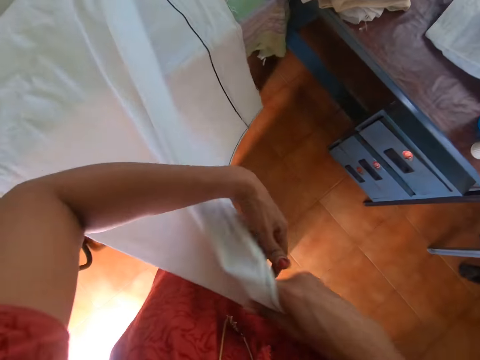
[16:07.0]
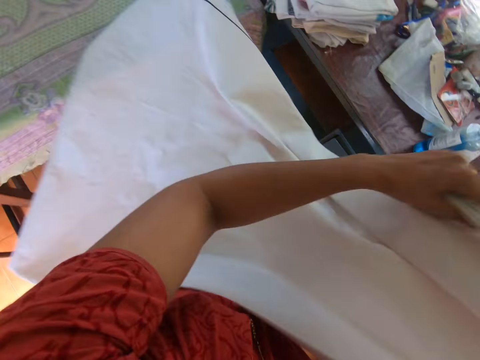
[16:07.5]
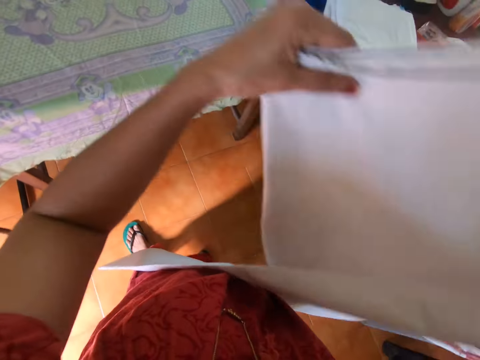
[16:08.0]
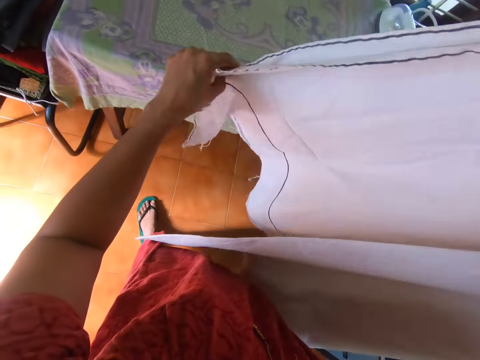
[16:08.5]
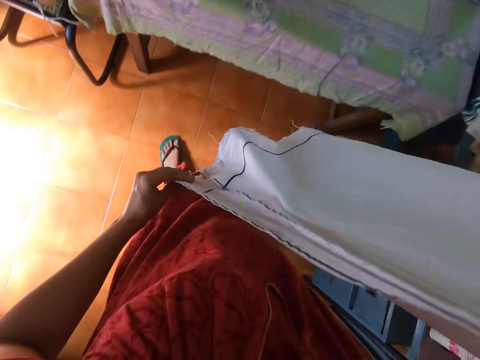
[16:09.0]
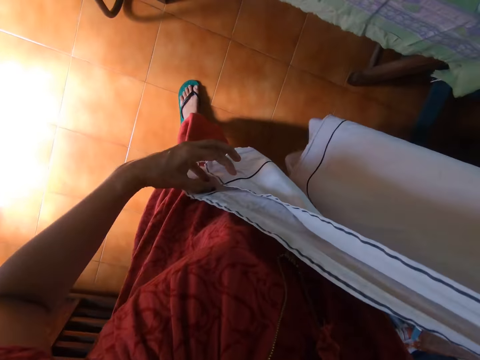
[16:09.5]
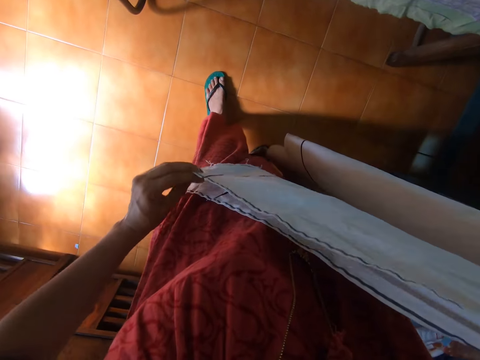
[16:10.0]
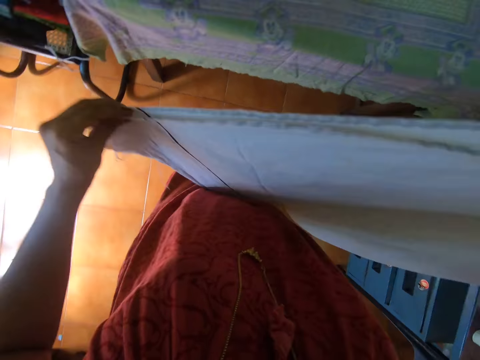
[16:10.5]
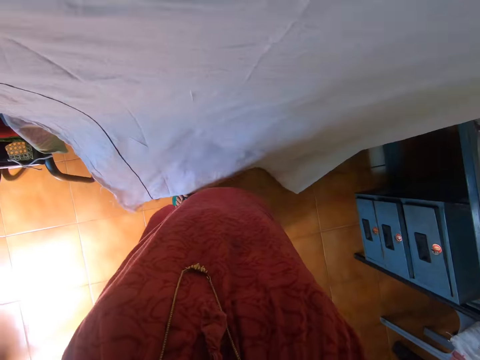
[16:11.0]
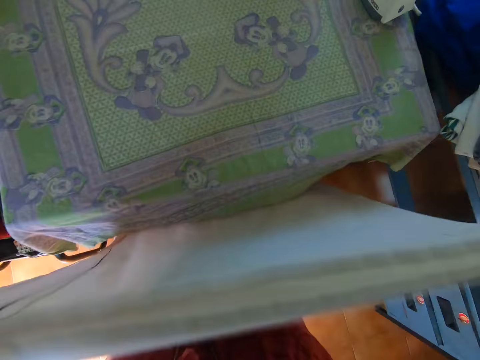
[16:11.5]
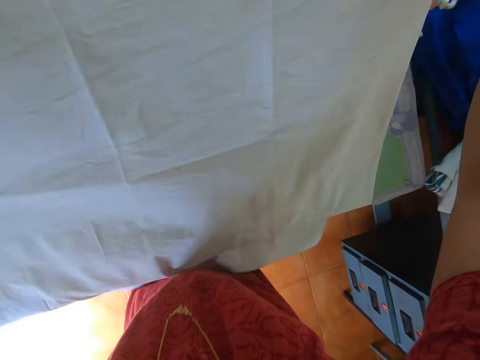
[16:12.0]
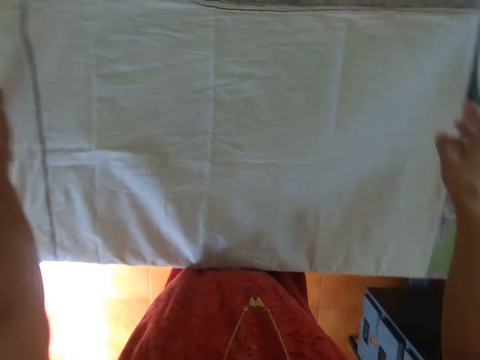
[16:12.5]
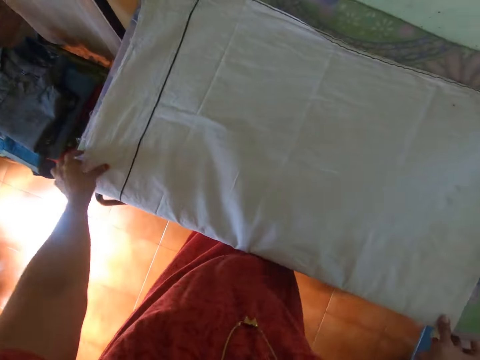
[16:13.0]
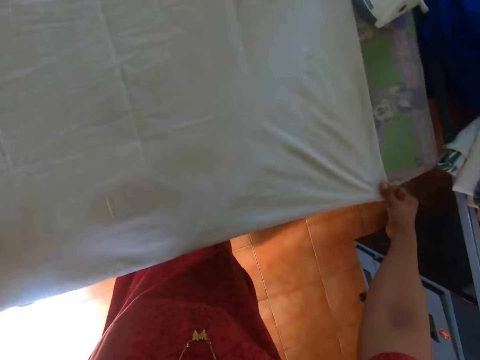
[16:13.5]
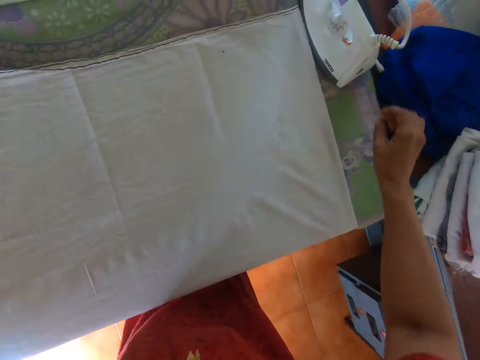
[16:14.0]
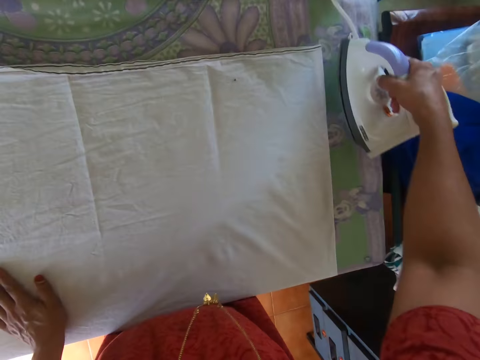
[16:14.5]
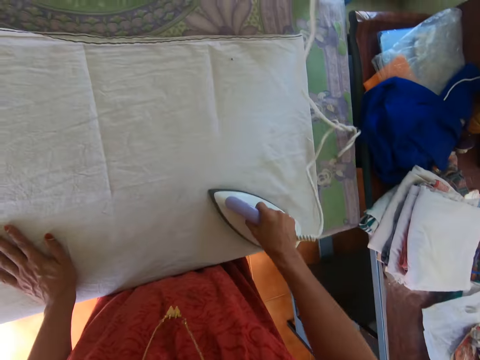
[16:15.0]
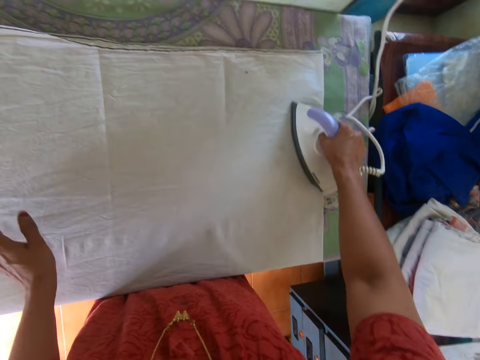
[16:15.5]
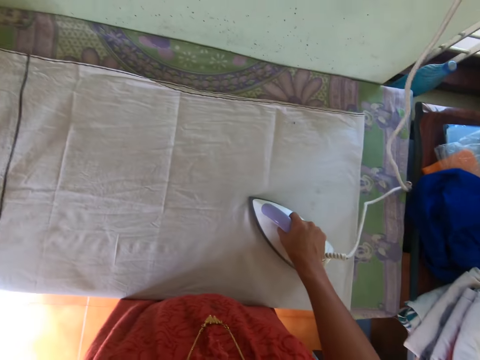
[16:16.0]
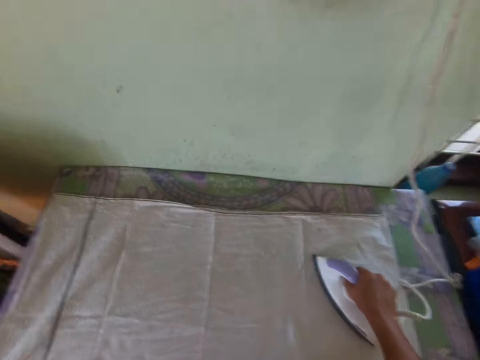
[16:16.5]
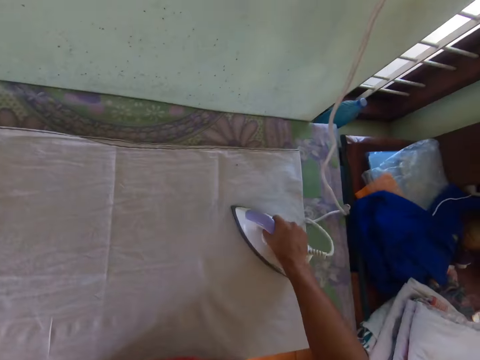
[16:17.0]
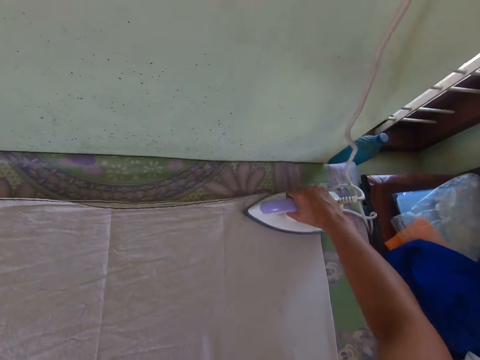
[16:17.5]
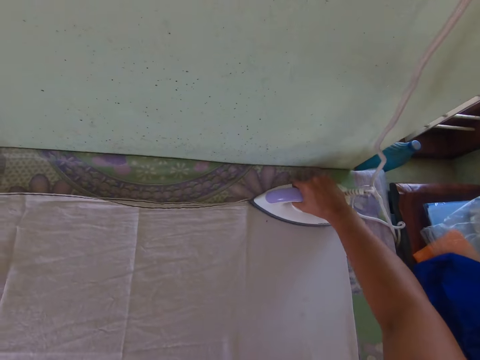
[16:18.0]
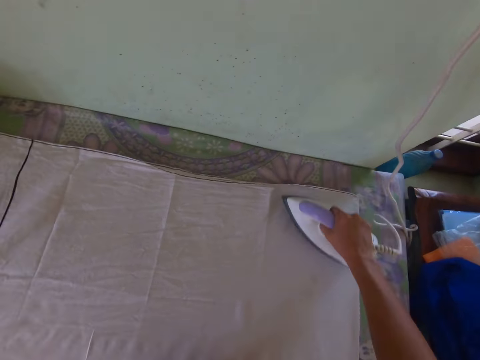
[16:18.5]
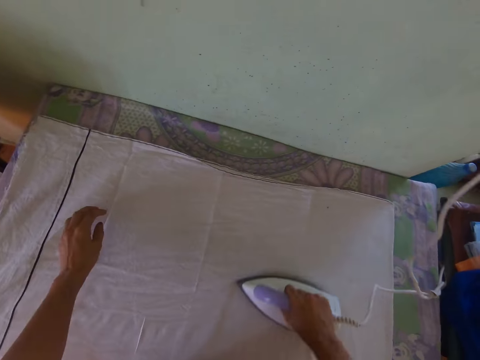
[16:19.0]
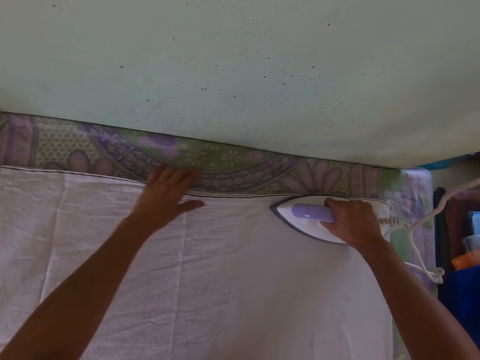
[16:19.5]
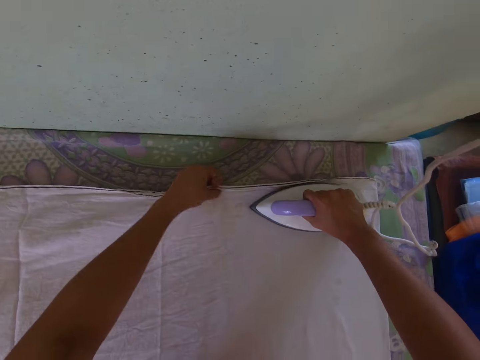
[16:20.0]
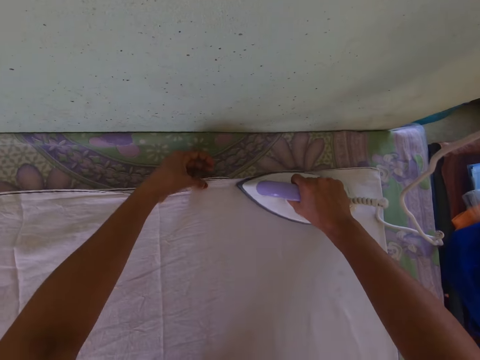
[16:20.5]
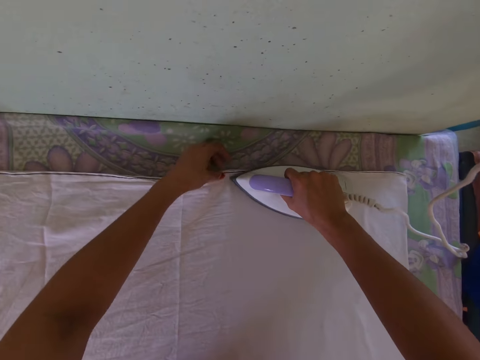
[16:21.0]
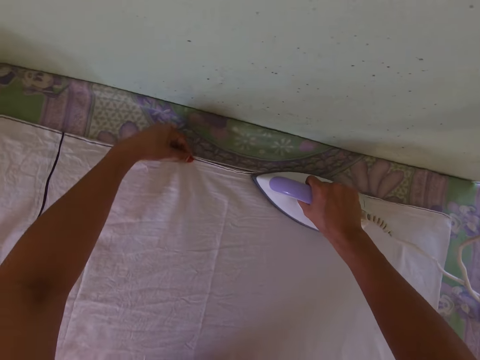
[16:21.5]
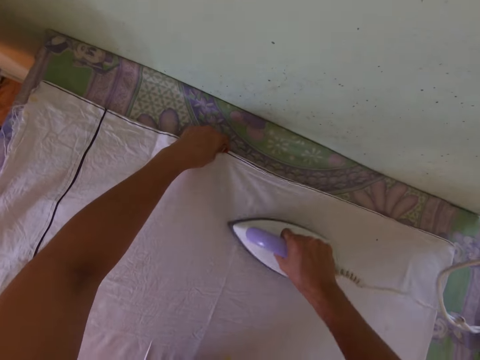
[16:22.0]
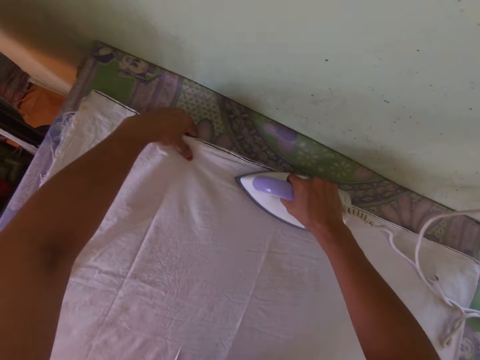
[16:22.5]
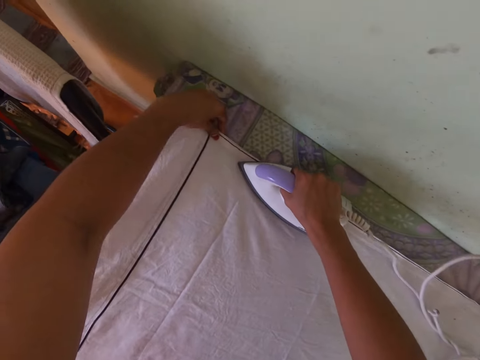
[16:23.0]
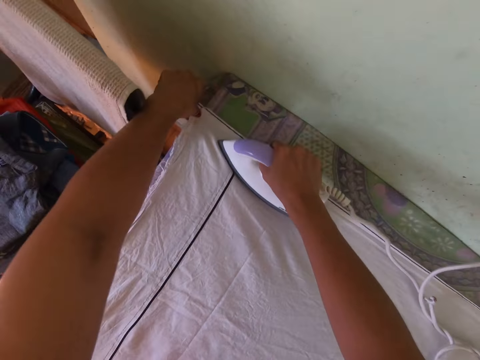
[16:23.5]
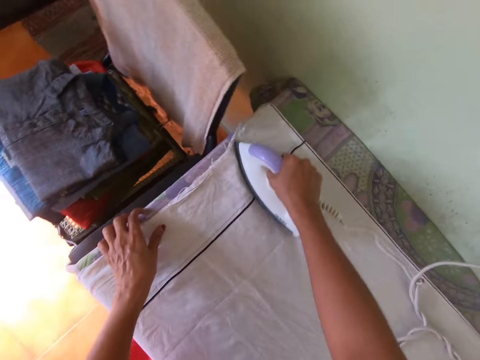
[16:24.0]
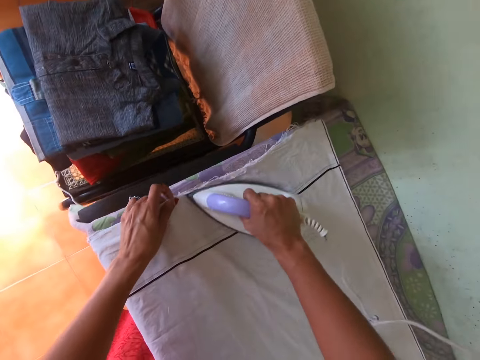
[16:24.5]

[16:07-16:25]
The camera wearer holds the fabric with both hands. He turns the linen. He spreads the cloth on the table with both hands and adjusts the cloth on the table with both hands. He picks the iron from the table with his right hand. He irons the cloth on the table with the iron in his right hand. He adjusts a camera on his head with his left hand. He adjusts the cloth on the table with his left hand.

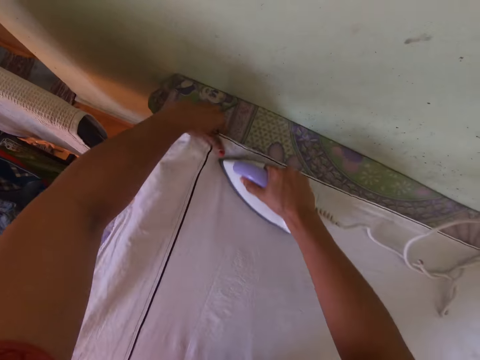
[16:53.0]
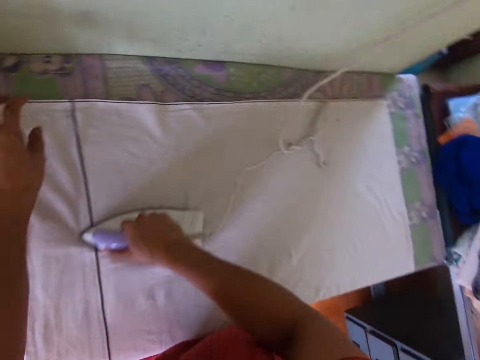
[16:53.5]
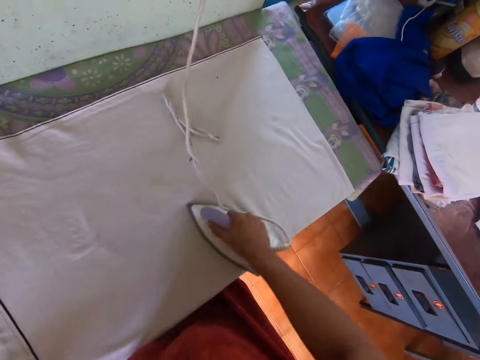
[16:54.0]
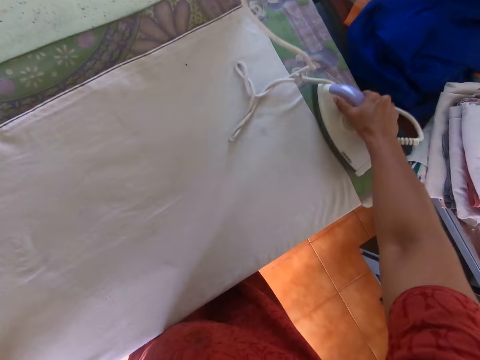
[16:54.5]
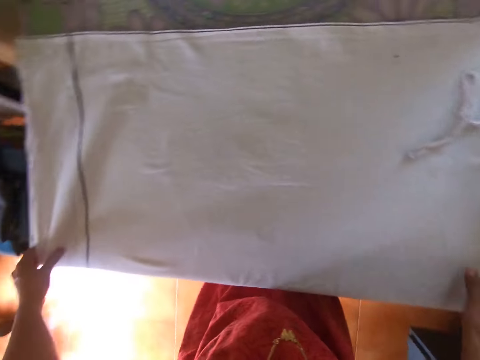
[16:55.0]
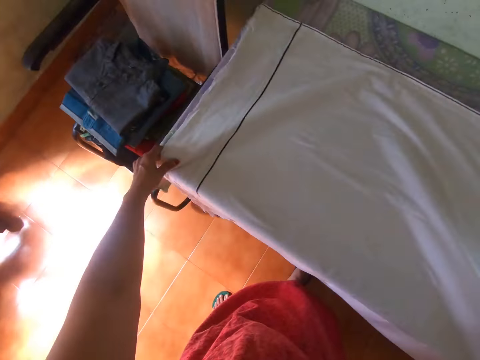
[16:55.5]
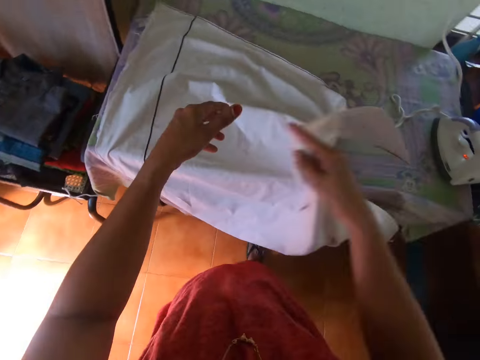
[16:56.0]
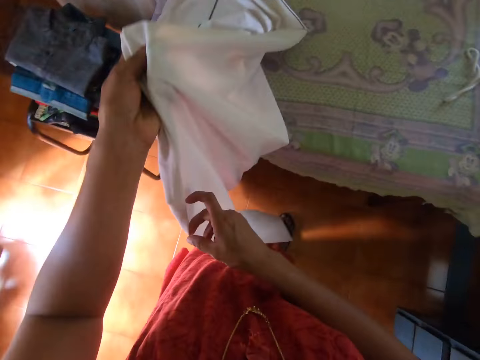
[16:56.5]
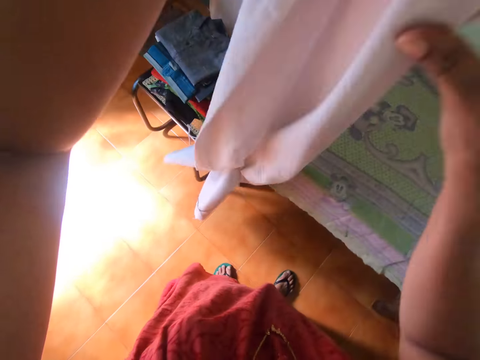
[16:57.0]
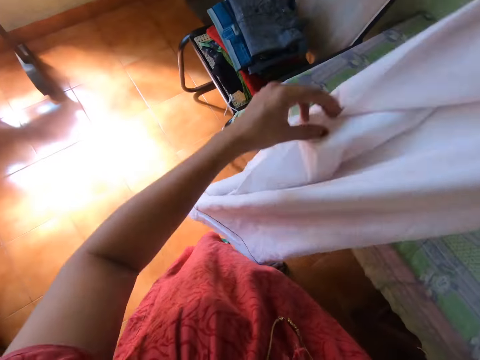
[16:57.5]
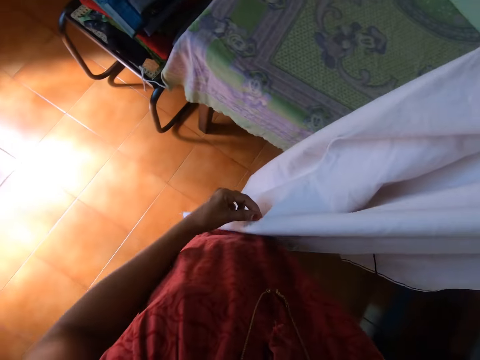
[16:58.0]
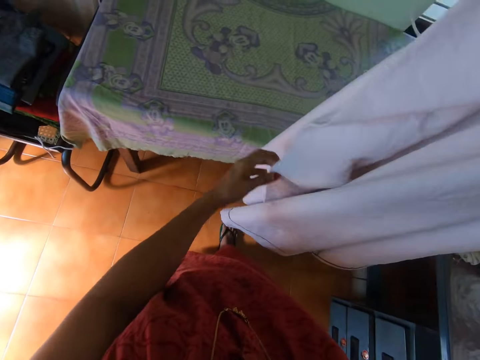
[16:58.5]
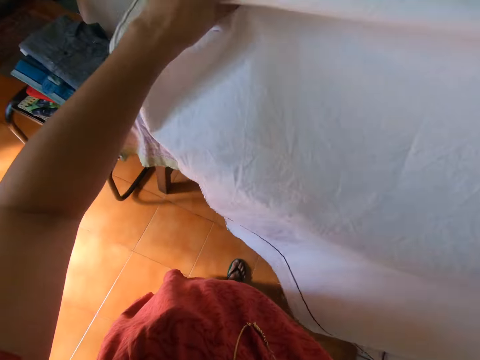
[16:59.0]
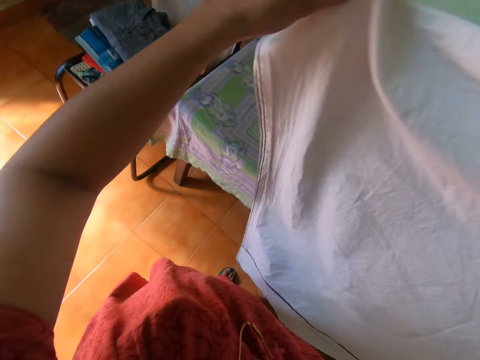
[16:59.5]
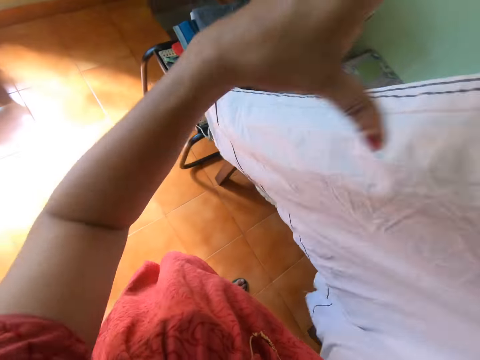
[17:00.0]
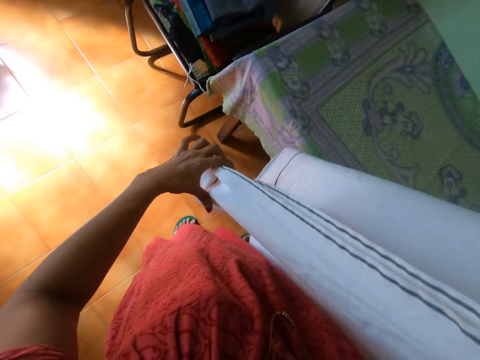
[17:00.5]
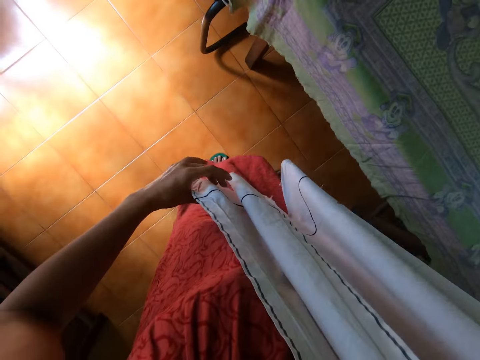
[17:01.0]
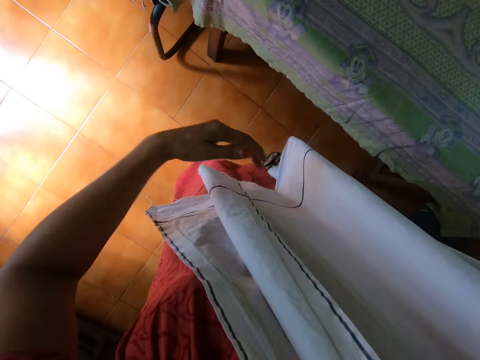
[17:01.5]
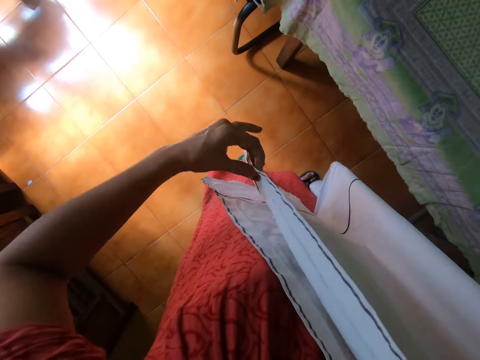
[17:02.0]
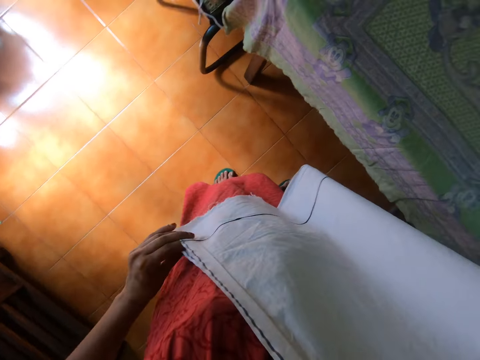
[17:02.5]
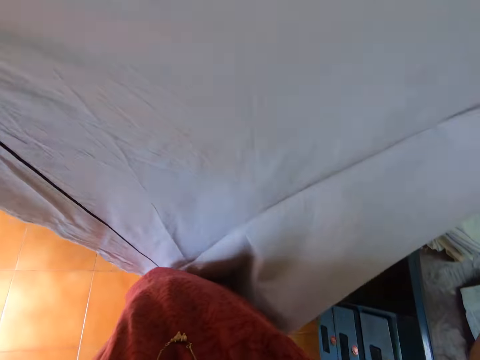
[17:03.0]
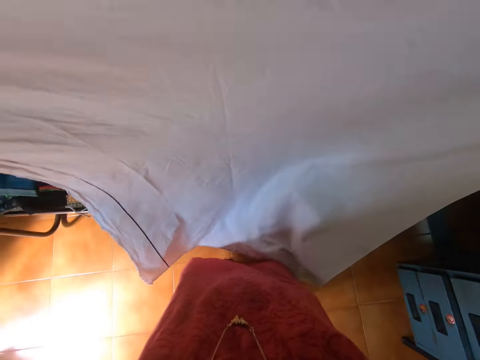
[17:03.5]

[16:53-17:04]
The camera wearer drops the iron on the table with his right hand. He picks the cloth from the table with his right hand. He adjusts the linen. He passes the cloth from his right hand to his left hand. He holds the cloth with both hands.
